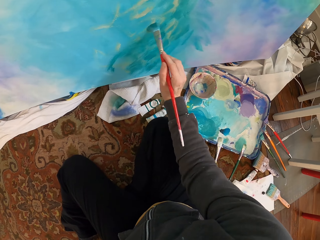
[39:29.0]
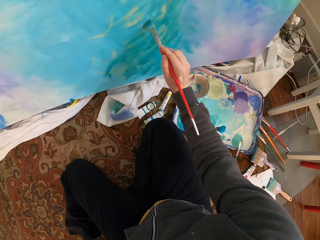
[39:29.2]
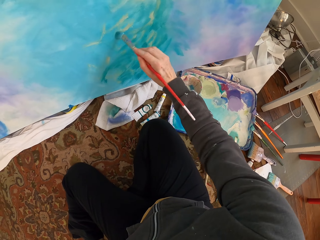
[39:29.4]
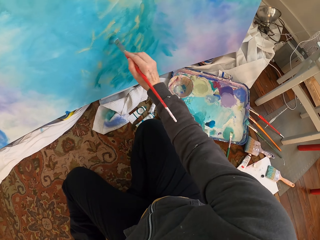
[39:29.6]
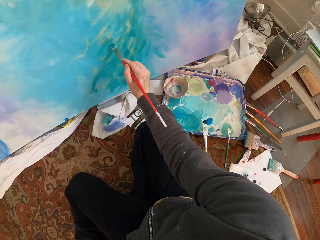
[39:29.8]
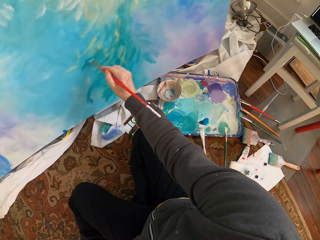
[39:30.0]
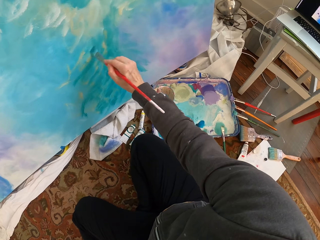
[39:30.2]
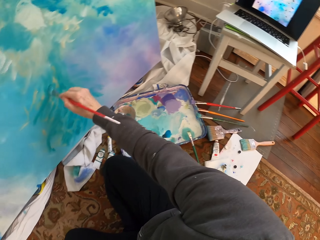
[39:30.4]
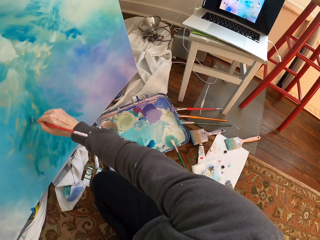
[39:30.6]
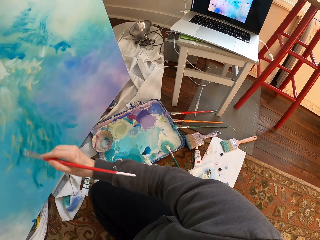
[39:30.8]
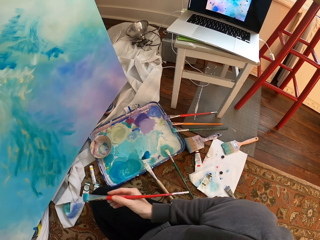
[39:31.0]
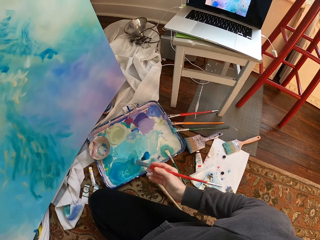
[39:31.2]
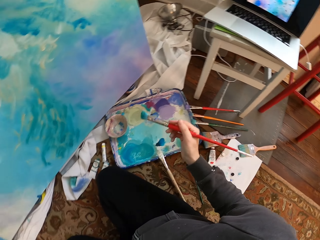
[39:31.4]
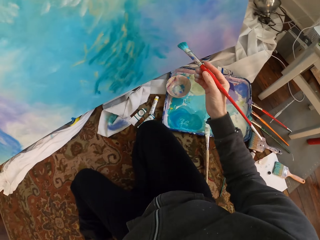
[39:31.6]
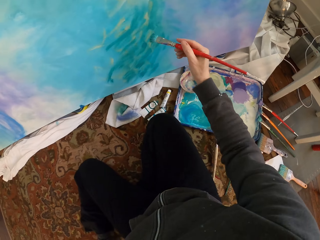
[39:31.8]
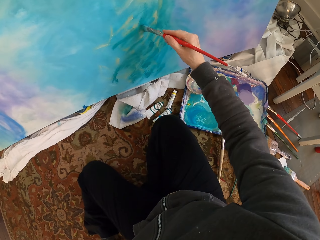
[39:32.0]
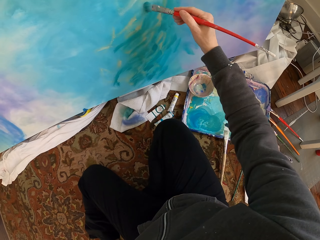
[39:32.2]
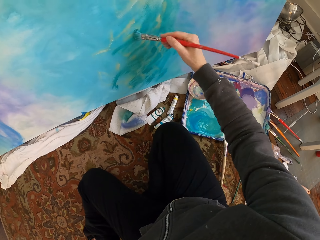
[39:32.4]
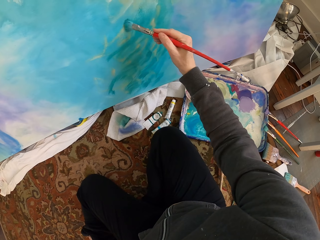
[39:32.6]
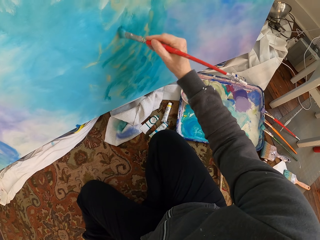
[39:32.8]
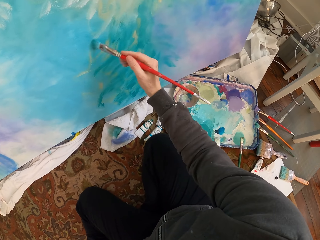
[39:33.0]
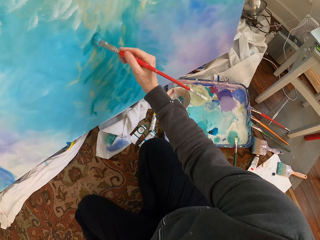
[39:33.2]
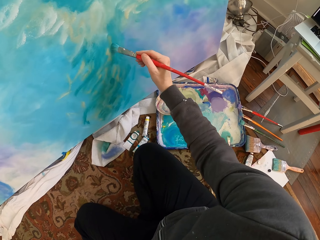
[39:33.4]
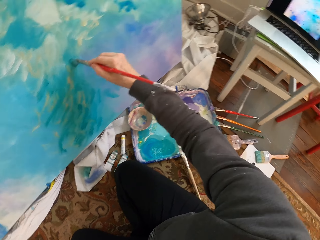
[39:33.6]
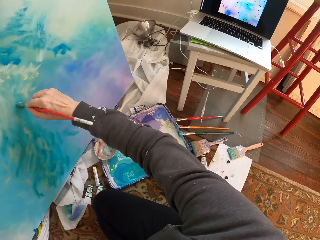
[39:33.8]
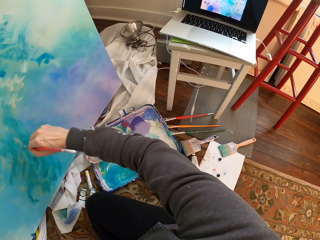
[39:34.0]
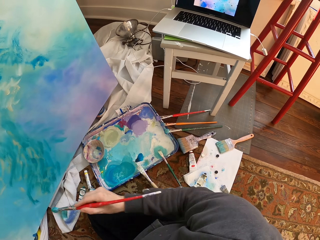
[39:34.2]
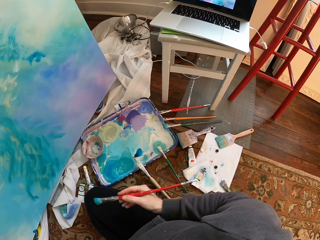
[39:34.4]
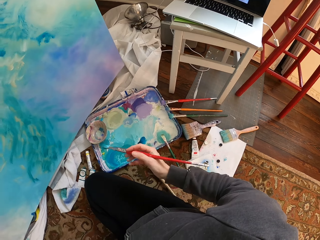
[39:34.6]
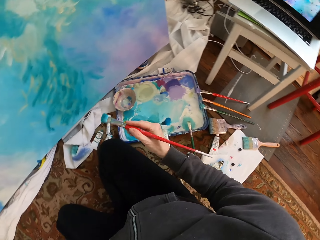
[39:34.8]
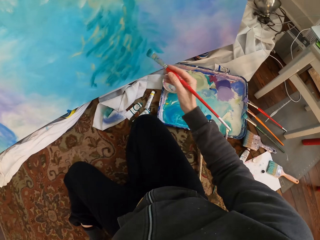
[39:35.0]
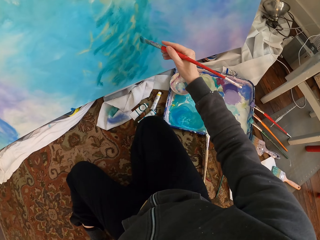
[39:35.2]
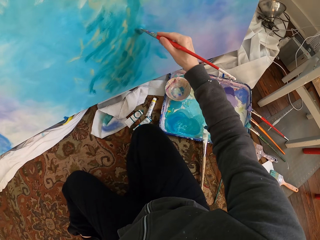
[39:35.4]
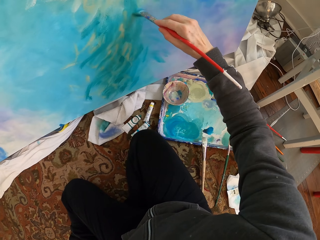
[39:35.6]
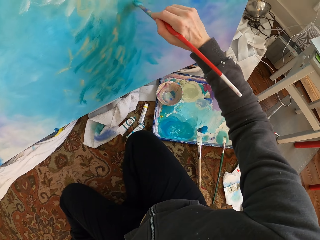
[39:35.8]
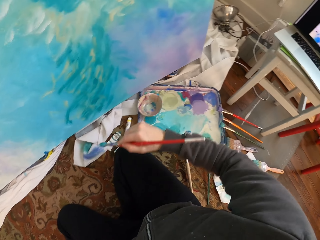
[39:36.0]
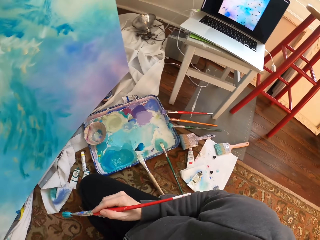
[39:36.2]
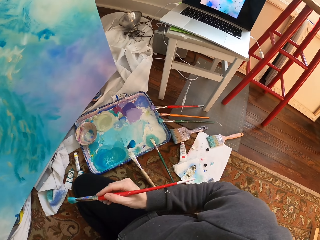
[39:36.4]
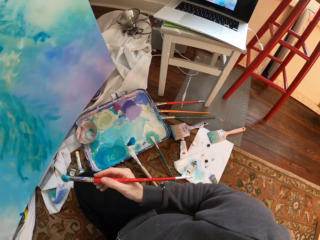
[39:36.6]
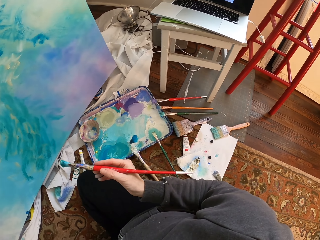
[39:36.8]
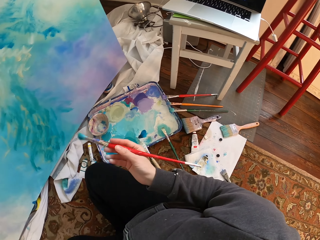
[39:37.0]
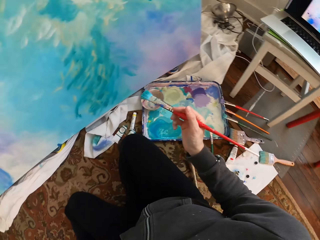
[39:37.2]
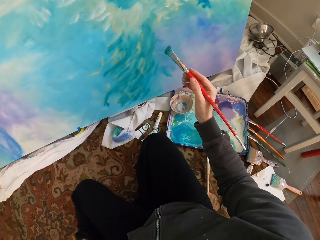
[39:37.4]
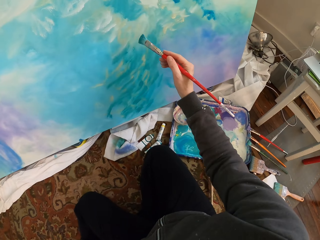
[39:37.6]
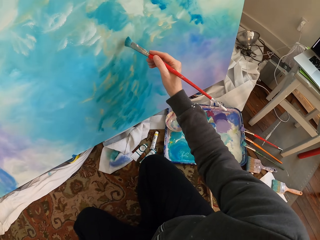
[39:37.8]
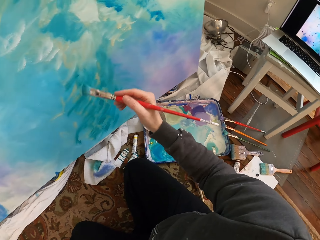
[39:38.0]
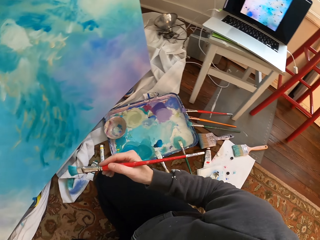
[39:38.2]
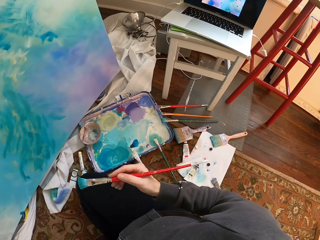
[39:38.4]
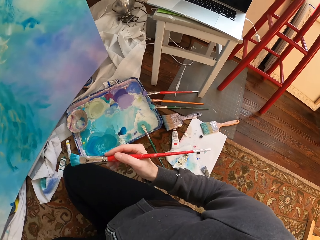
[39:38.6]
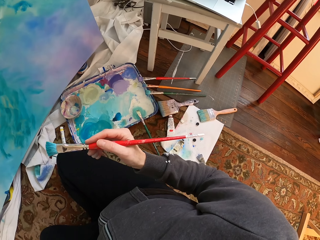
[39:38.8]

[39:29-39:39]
The camera wearer paints.

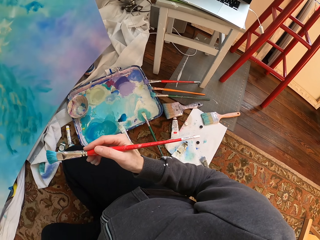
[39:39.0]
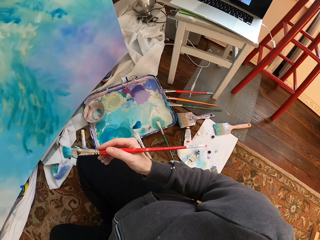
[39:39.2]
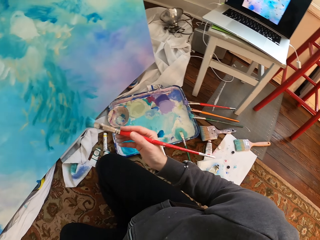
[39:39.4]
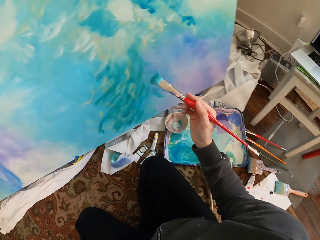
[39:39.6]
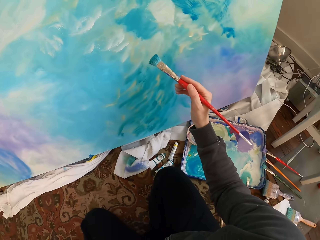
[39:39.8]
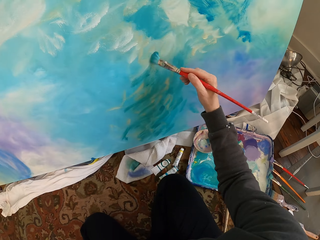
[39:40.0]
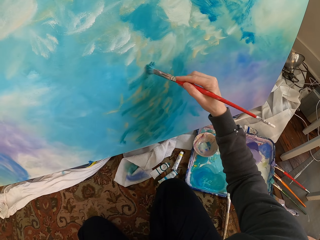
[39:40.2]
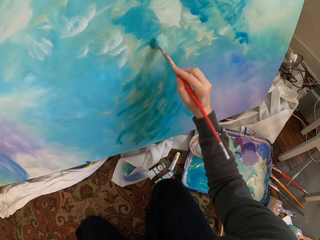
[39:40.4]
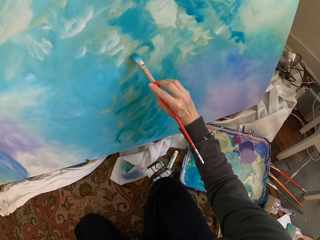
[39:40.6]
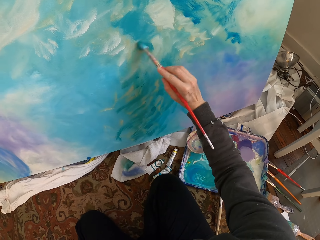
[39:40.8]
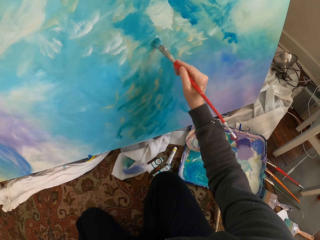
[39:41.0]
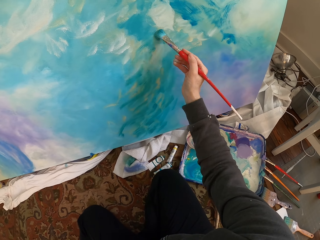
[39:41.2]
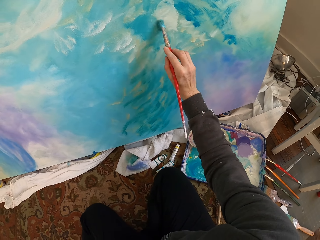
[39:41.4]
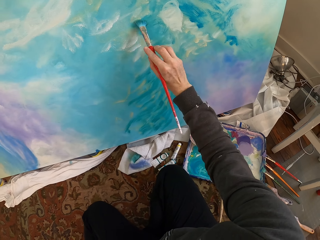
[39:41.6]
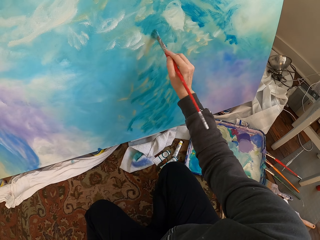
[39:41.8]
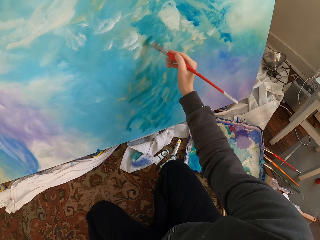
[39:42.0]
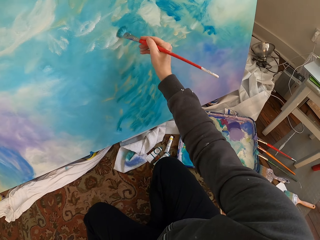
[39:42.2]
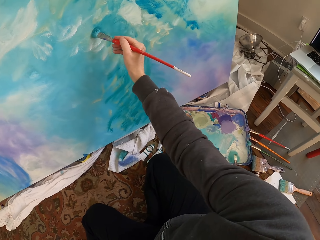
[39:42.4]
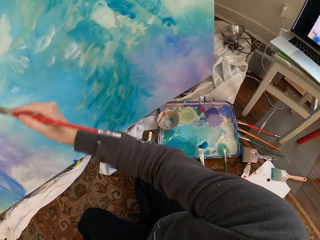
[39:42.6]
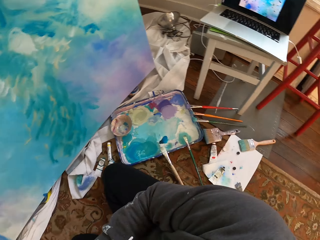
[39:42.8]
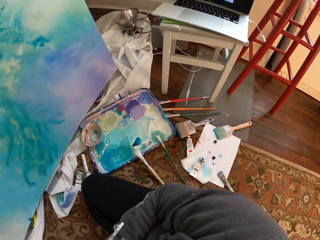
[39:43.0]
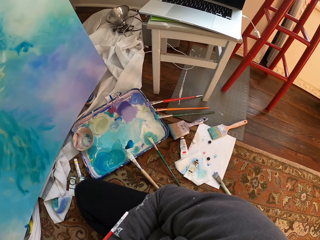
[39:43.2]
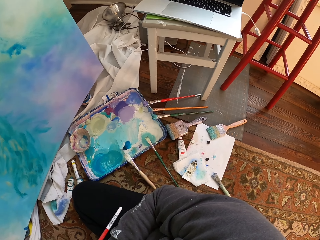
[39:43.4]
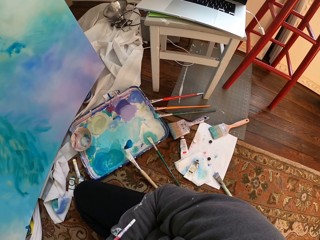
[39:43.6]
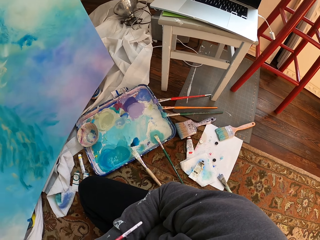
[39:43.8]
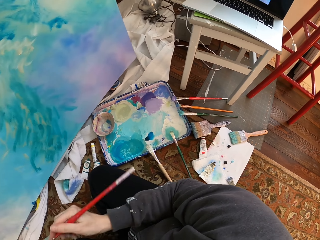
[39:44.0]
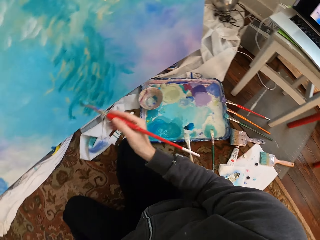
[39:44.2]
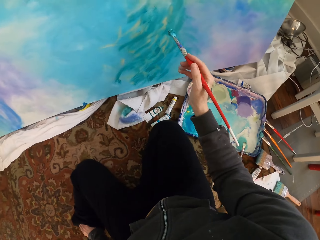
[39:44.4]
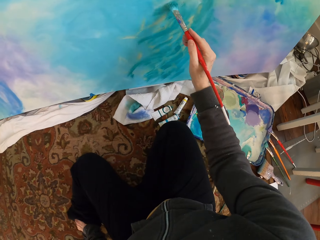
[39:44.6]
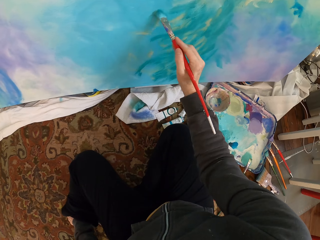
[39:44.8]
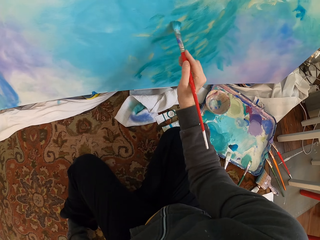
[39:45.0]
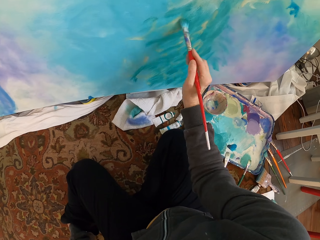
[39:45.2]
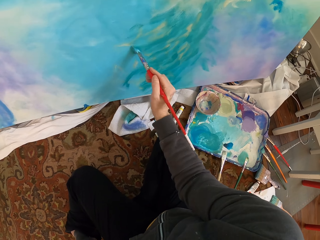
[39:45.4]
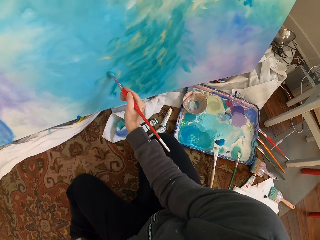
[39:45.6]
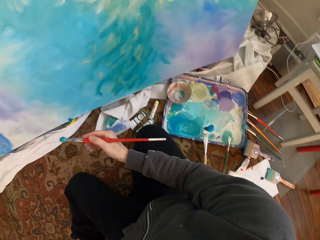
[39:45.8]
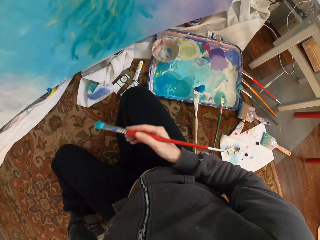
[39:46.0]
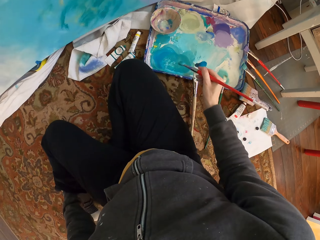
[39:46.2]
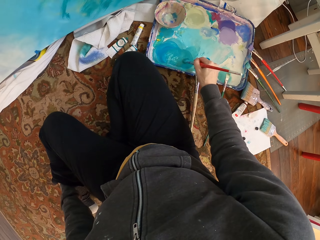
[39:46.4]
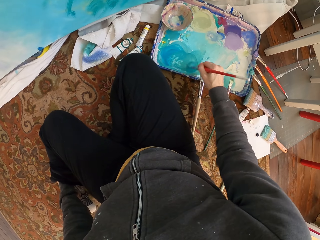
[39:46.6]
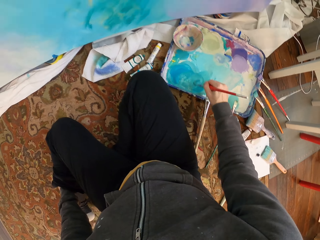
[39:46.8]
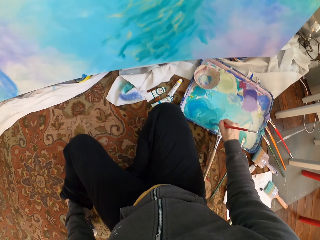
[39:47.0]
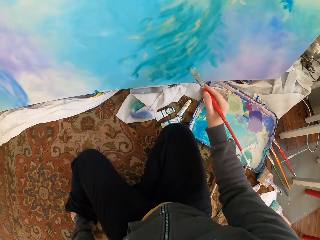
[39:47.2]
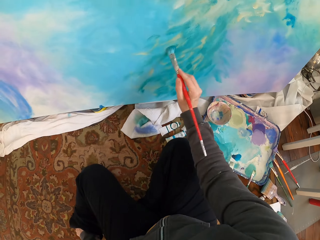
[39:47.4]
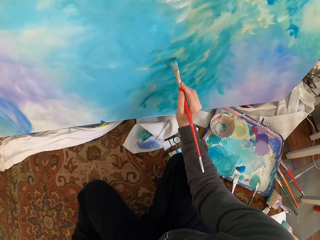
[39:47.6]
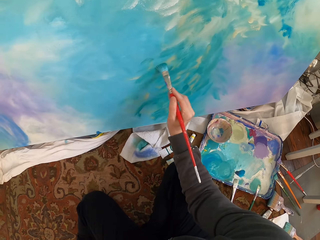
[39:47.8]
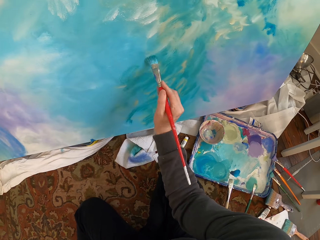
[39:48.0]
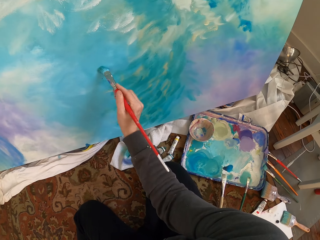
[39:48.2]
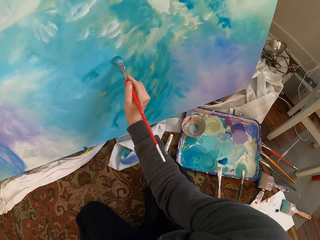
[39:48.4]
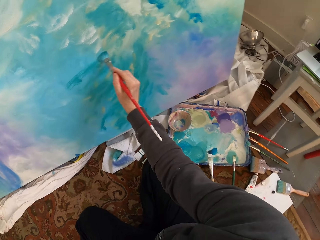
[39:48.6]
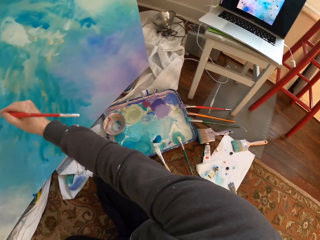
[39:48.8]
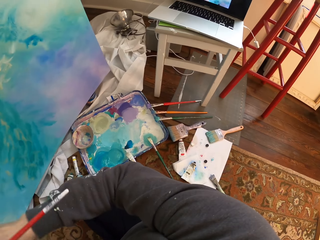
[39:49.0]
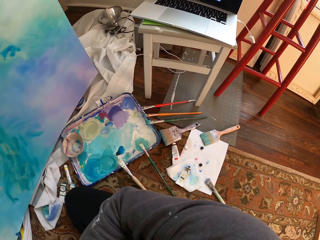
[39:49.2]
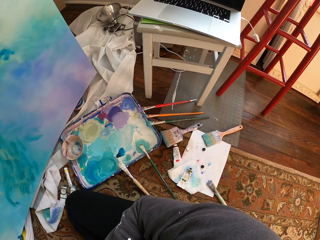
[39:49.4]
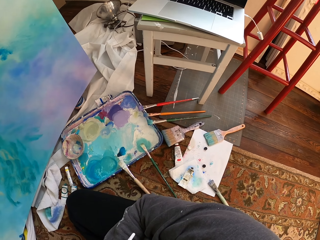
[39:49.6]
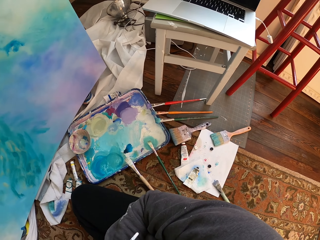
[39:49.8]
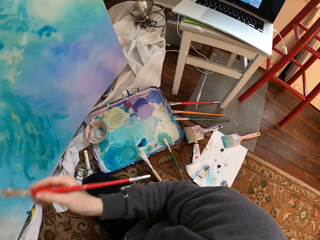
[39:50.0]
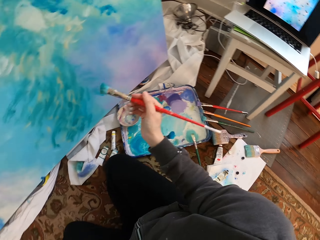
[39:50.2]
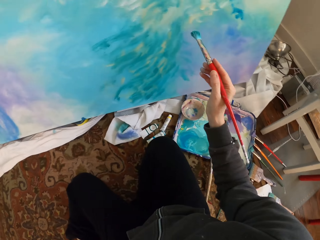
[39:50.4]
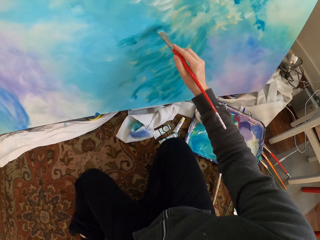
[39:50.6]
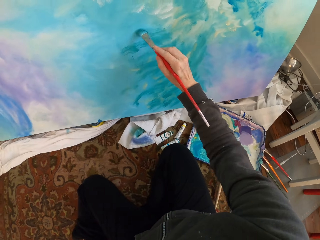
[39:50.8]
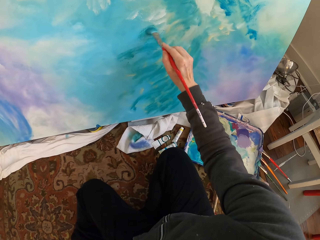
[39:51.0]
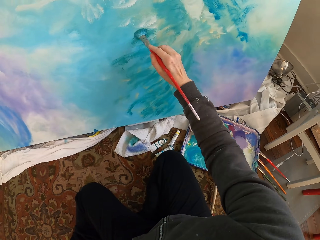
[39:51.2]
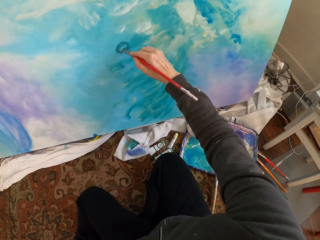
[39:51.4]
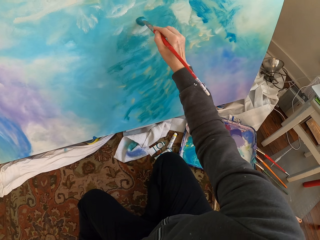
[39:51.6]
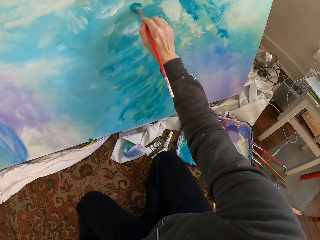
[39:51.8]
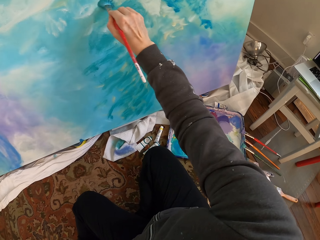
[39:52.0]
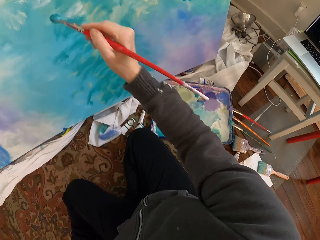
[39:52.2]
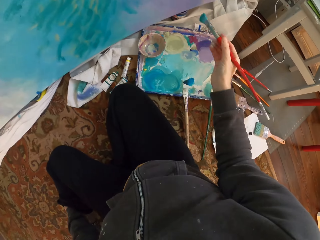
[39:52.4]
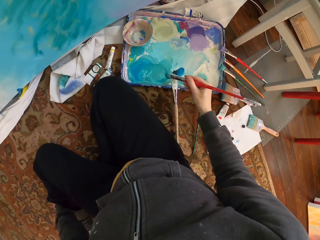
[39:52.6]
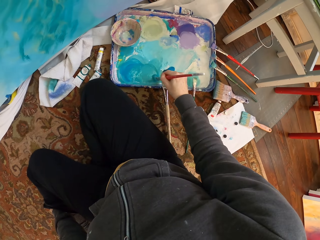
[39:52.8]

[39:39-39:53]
The camera wearer looks at the paint work. They paint. They remove the brush from the paint work. They paint. They mix paint with the brush. They paint. They hold the brush away from the paint work. They look at the paint work. They paint.
